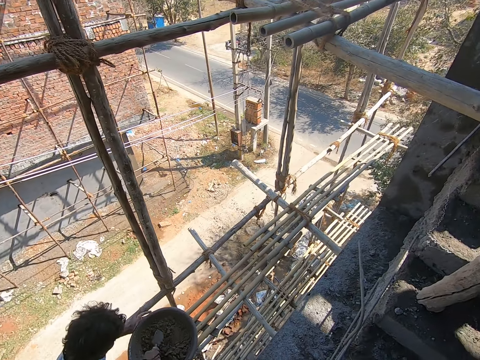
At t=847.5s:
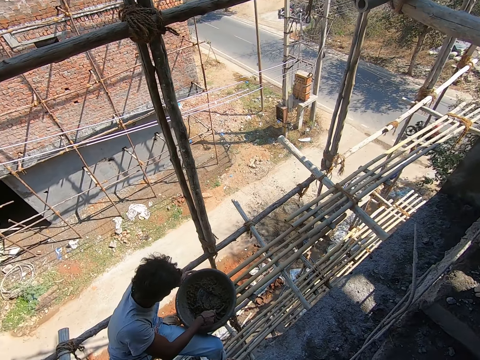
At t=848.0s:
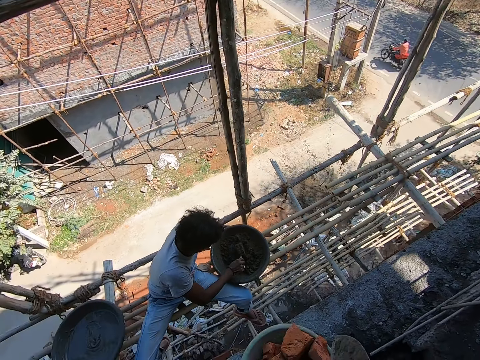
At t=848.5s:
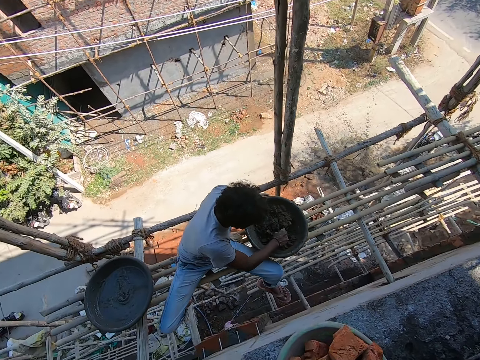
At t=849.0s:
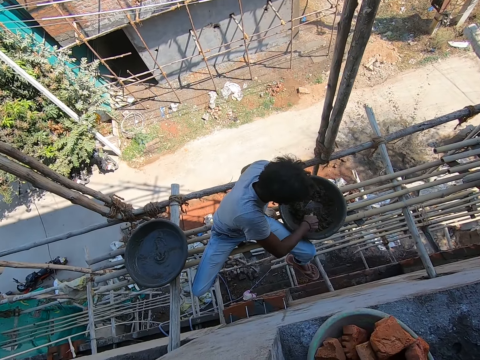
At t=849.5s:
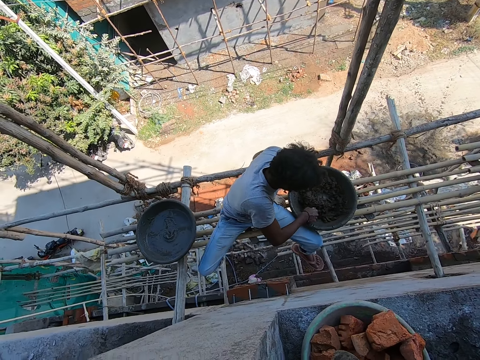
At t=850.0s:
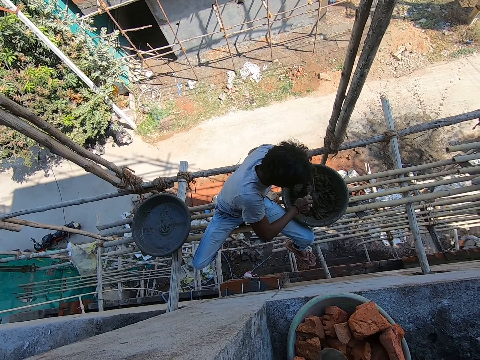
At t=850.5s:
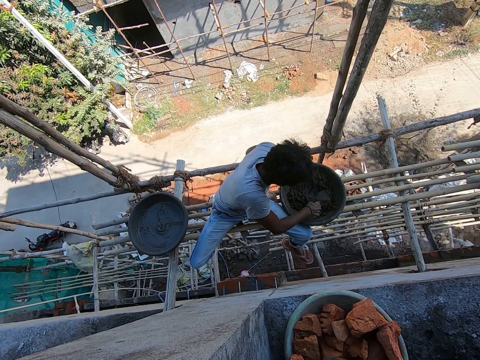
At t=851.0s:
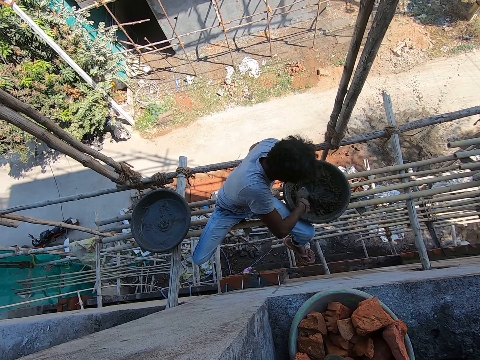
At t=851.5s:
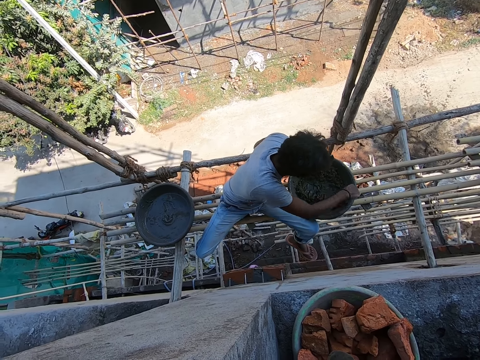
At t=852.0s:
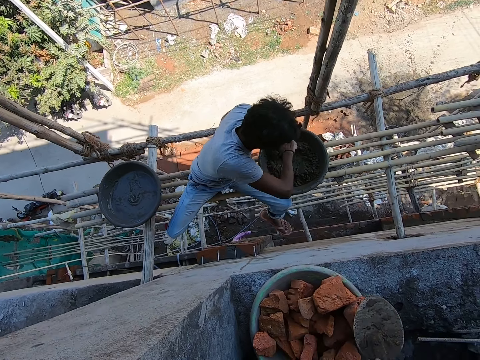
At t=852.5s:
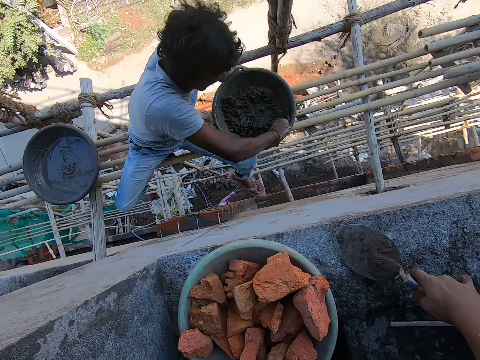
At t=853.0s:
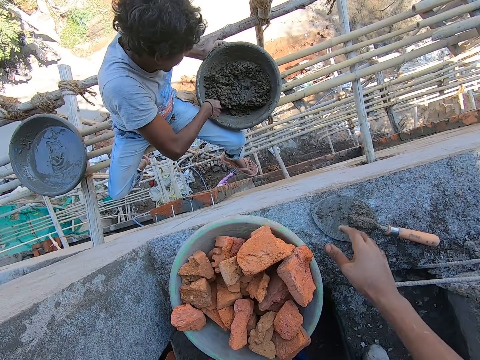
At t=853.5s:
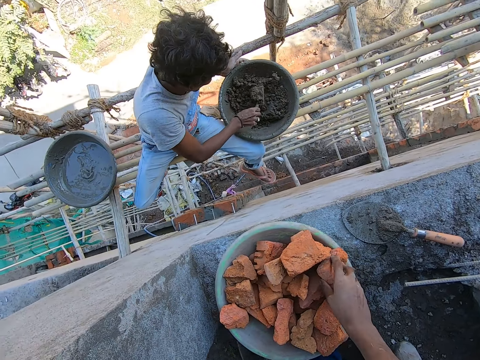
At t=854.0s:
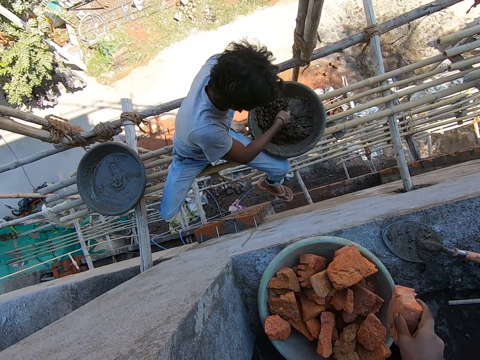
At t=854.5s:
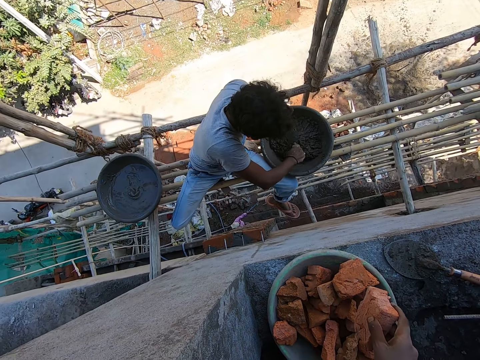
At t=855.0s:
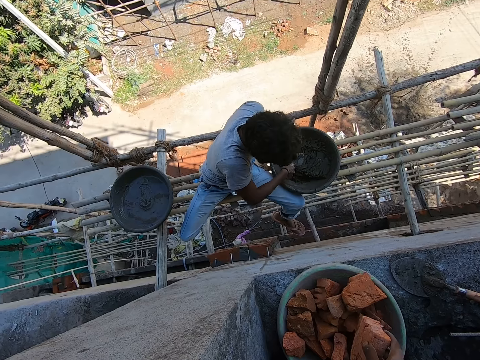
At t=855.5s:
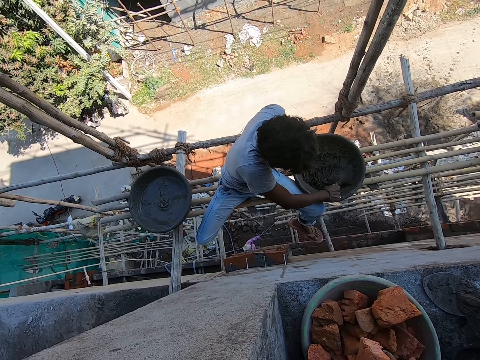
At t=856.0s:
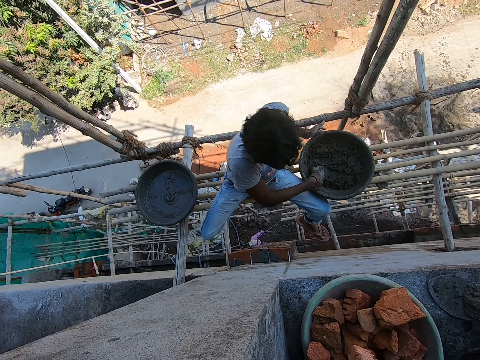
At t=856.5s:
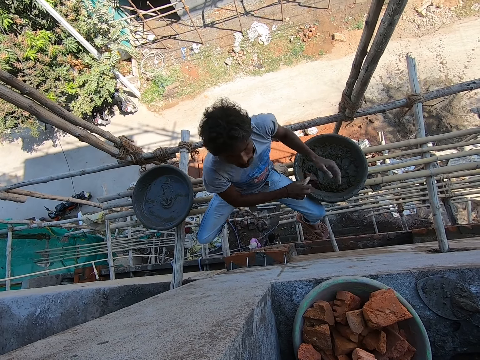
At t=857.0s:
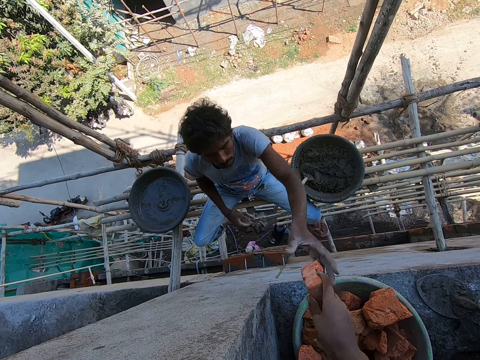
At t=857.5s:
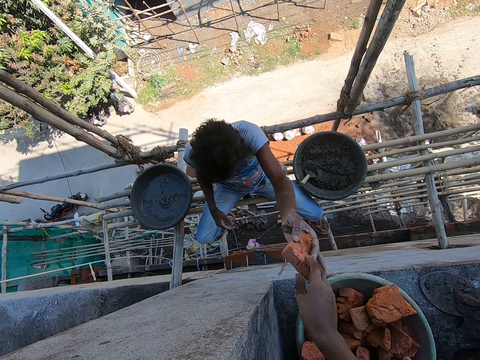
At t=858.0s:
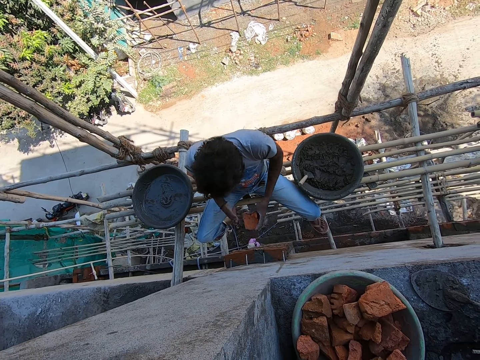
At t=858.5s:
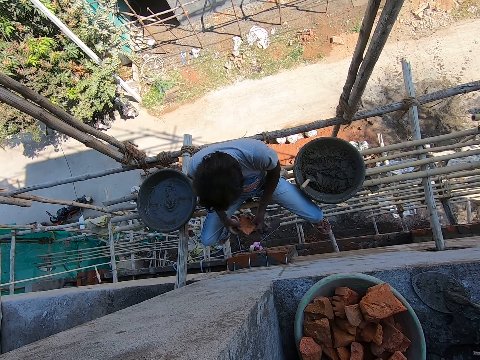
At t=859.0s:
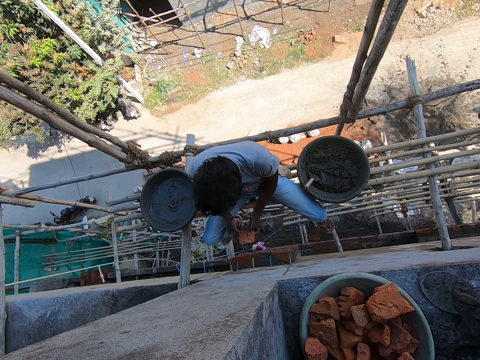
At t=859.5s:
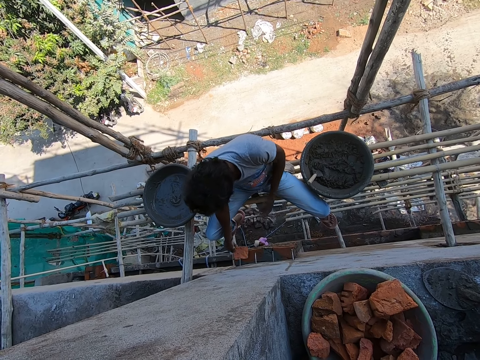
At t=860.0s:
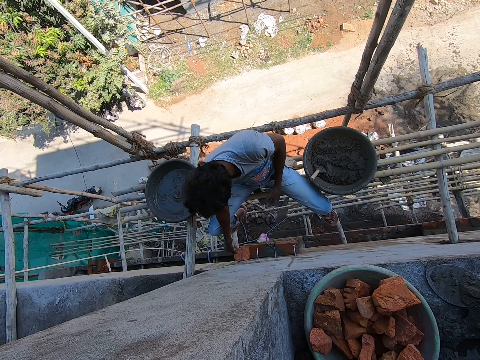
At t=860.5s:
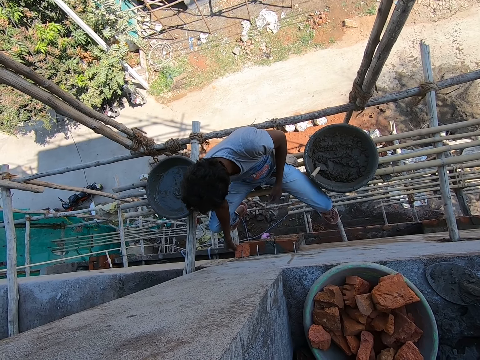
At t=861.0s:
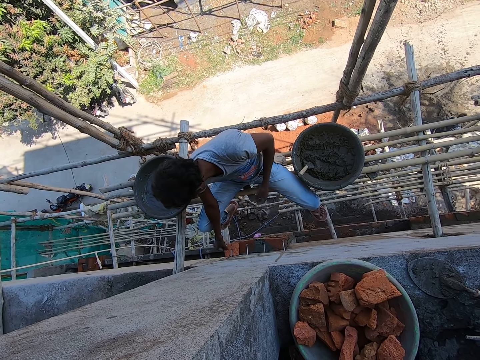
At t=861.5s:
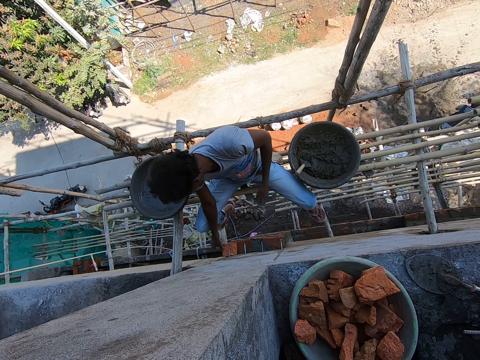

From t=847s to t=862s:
The man mixes the mortar with the brick trowel with his right hand. The camera wearer converses with the man. He places the brick trowel on a wall with his right hand. He picks up a brick from a bowl with his right hand. He stretches the brick towards the man with his right hand. The man collects the brick from the camera wearer with his left hand, turns the brick with both hands, and places the brick on the wall with his right hand.

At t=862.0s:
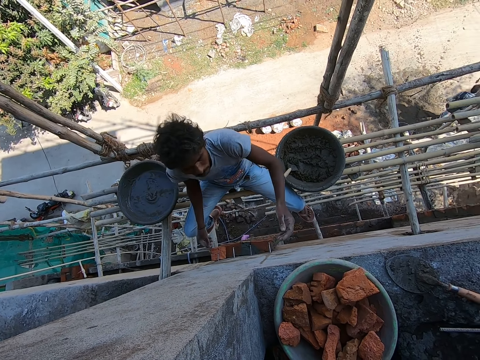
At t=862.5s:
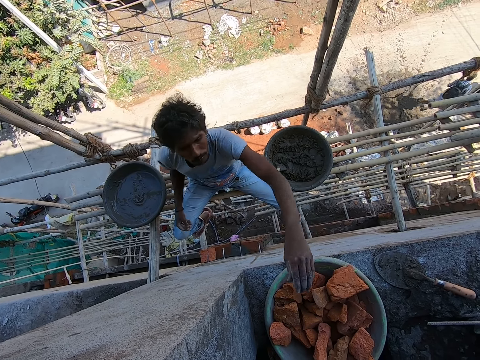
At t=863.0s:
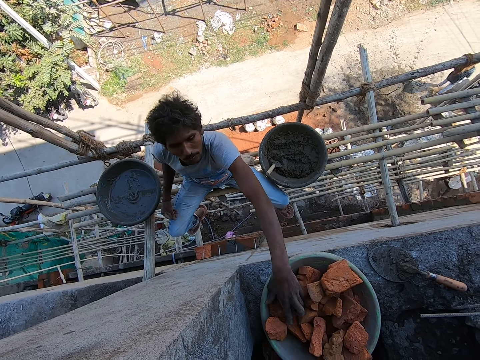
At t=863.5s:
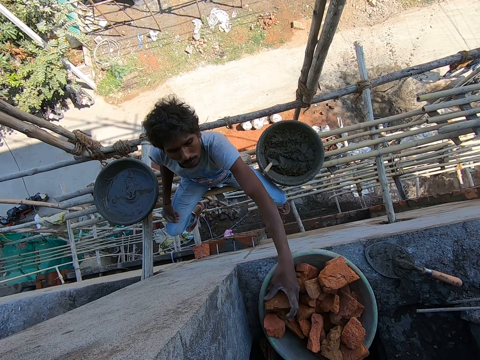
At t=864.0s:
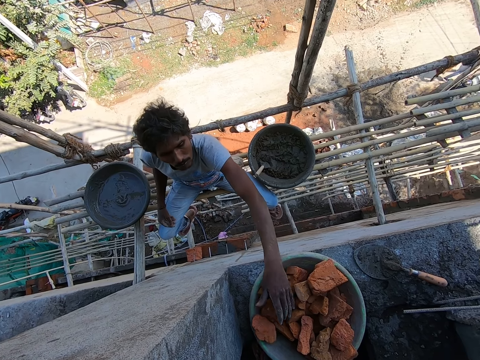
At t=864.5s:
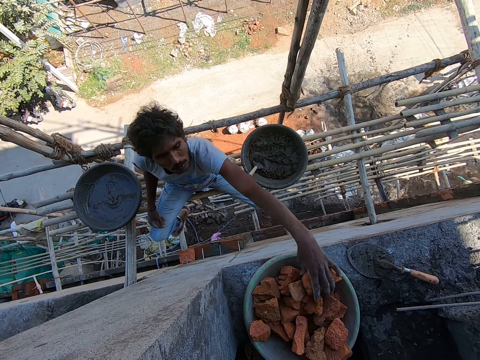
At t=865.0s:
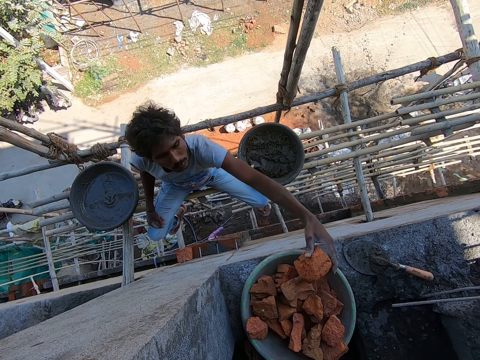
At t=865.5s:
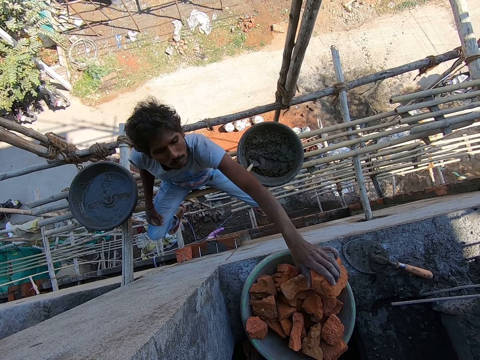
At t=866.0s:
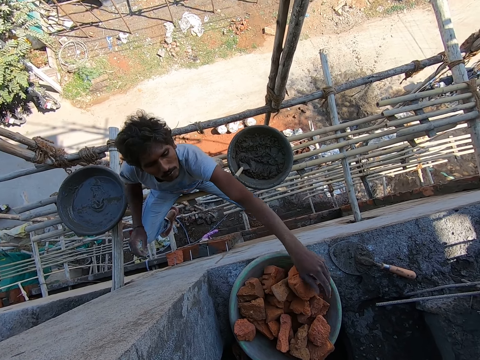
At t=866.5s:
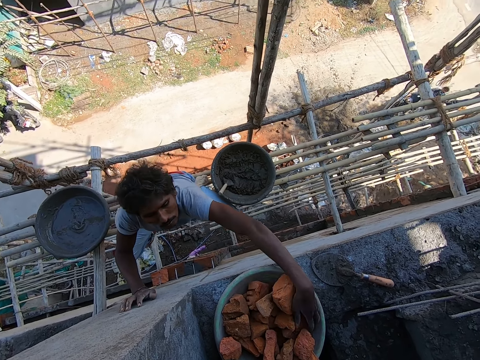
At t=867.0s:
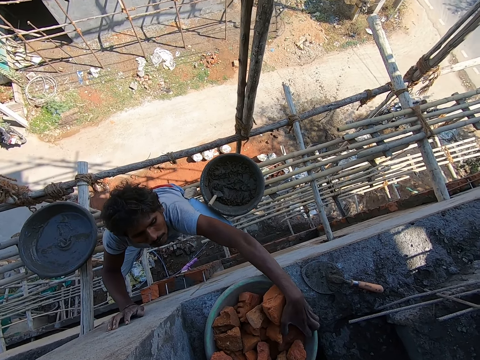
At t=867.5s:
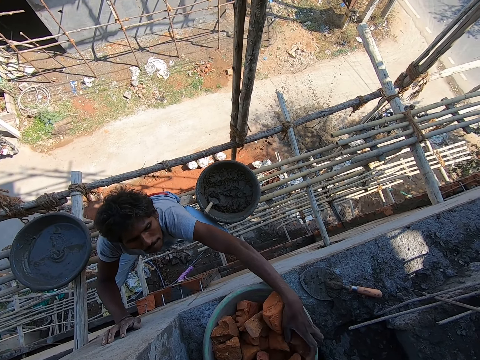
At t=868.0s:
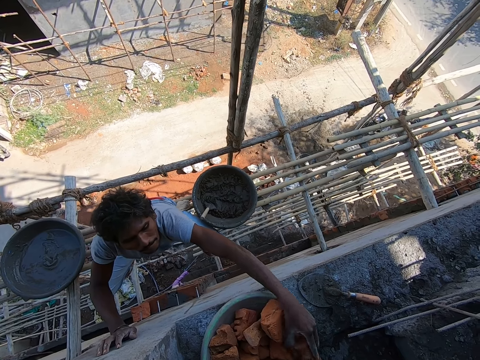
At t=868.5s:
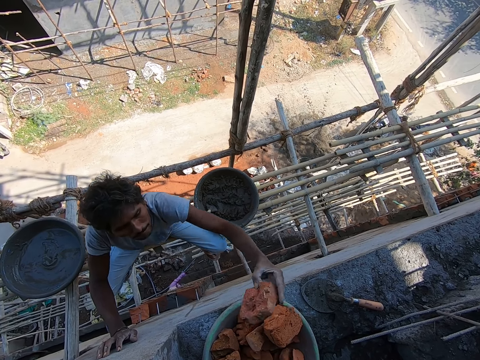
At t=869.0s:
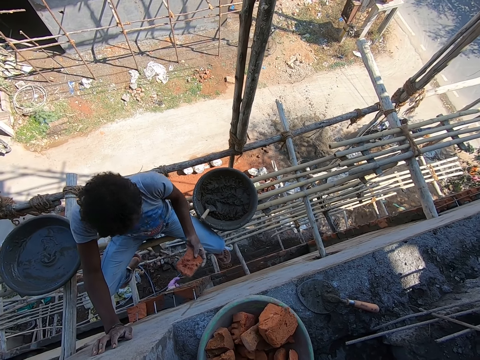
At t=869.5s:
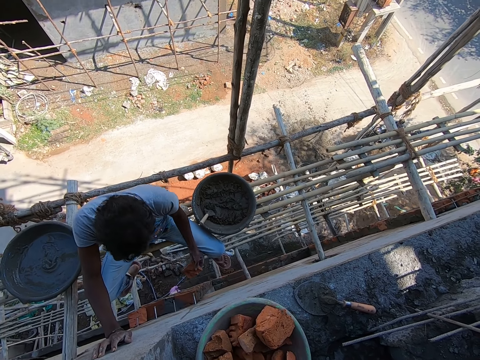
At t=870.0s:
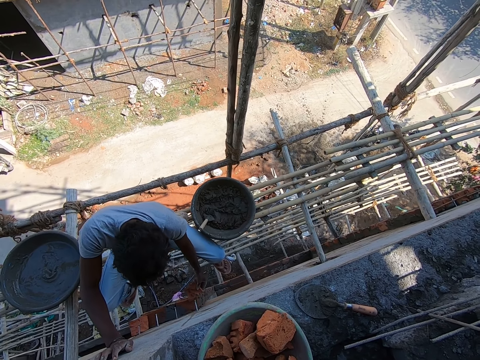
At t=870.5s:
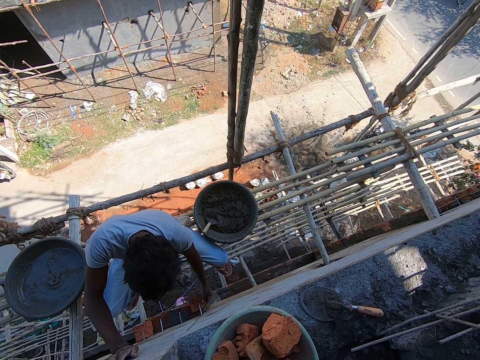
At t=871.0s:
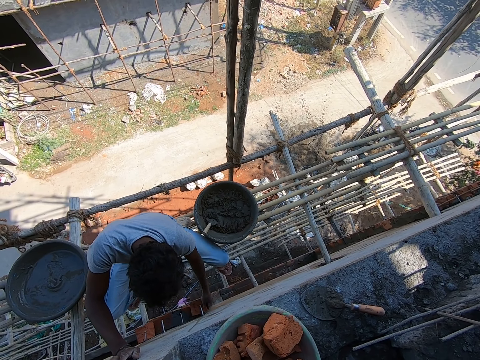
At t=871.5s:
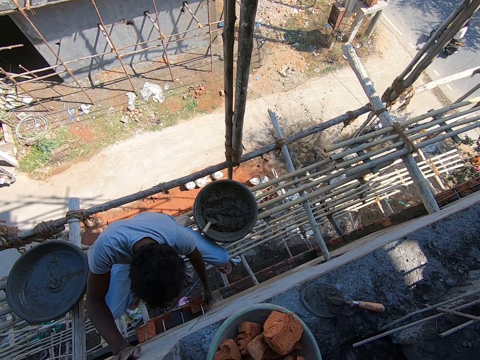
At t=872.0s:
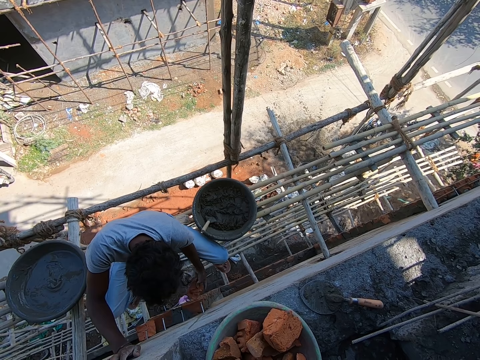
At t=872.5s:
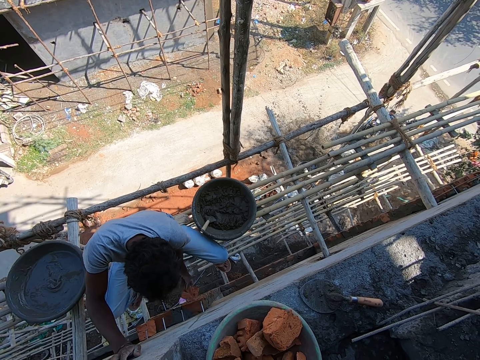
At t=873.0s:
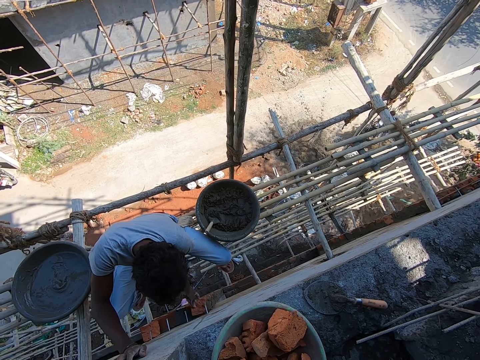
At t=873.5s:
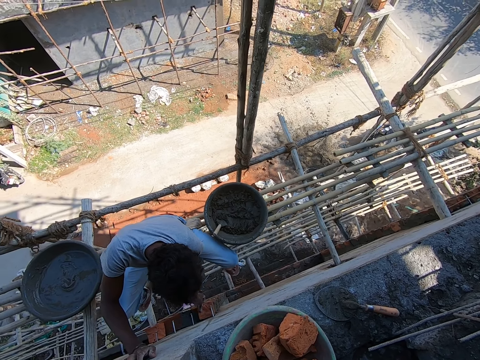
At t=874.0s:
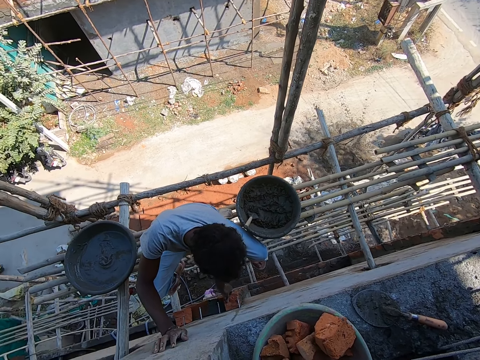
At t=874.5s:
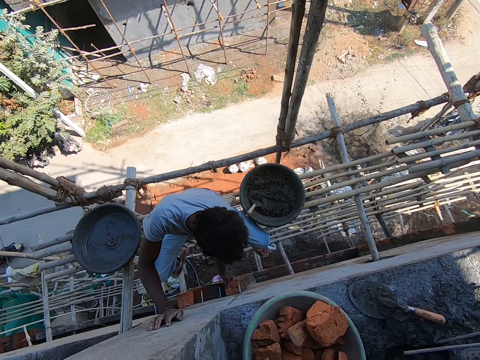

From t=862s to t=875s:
The man drops the stone. The man picks up a brick from the bowl with his left hand and drops the brick in the bowl with his left hand. He picks up a brick from the bowl with his left hand and drops the brick in the bowl with his left hand. He places his right hand on the wall. He feels the stones. He picks up a brick from the bowl with his left hand. He places the brick on the wall with his right hand. He turns the brick on the wall with his left hand.
